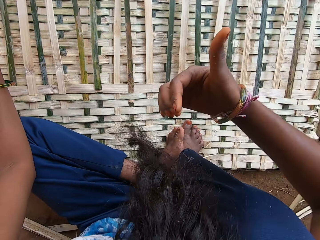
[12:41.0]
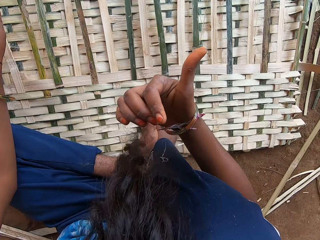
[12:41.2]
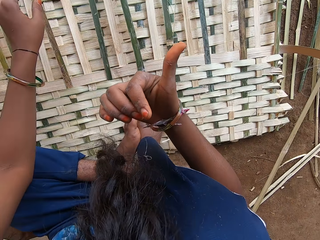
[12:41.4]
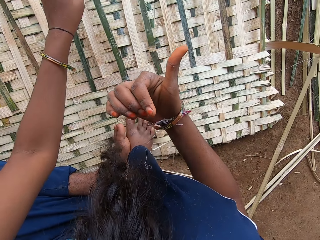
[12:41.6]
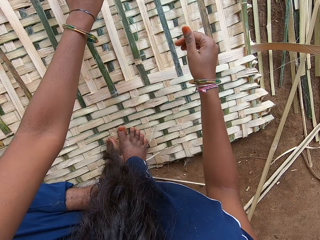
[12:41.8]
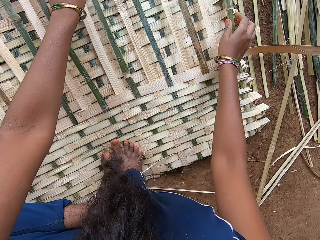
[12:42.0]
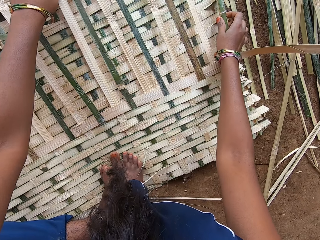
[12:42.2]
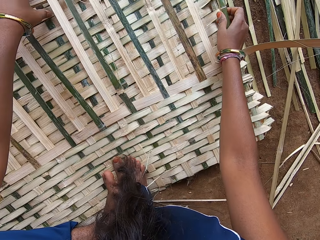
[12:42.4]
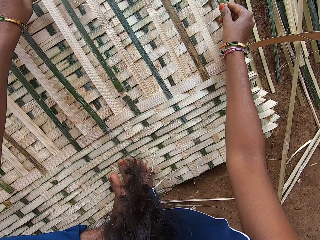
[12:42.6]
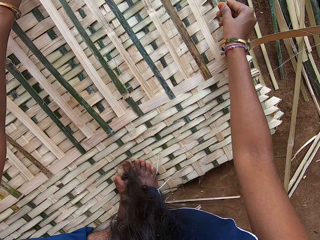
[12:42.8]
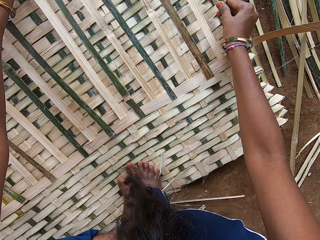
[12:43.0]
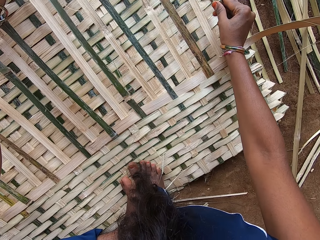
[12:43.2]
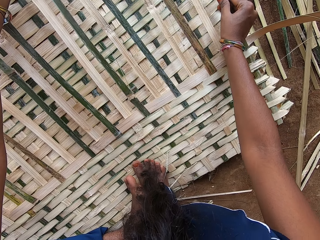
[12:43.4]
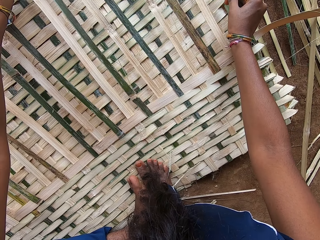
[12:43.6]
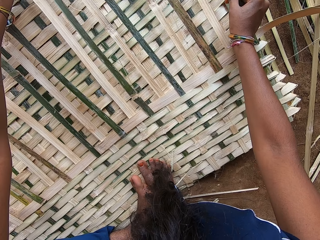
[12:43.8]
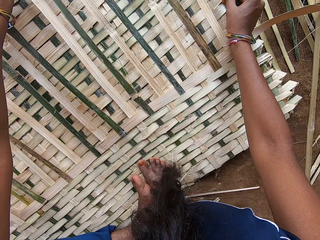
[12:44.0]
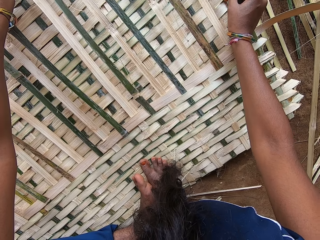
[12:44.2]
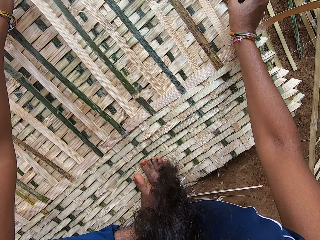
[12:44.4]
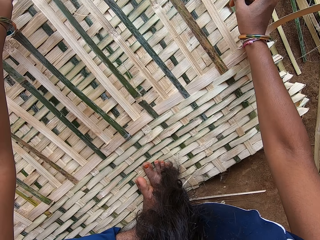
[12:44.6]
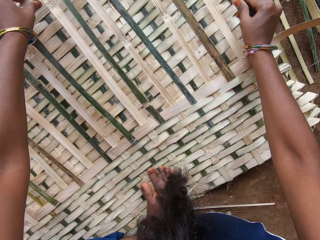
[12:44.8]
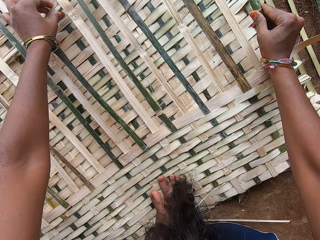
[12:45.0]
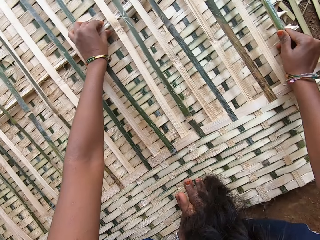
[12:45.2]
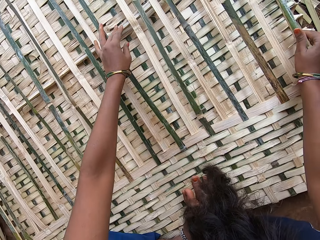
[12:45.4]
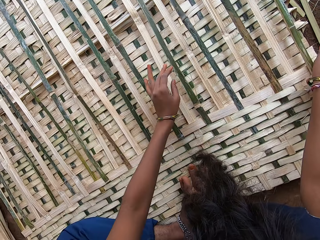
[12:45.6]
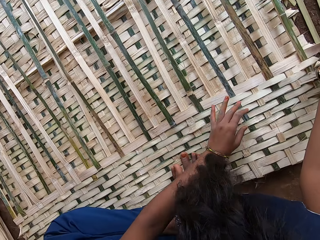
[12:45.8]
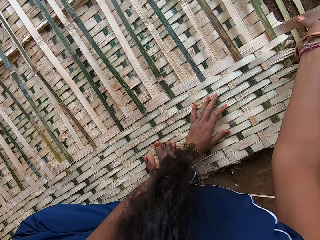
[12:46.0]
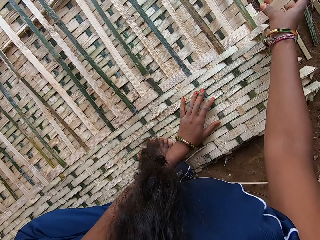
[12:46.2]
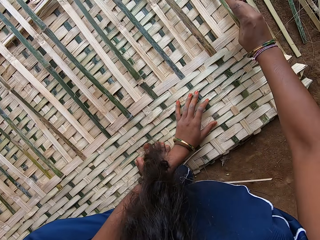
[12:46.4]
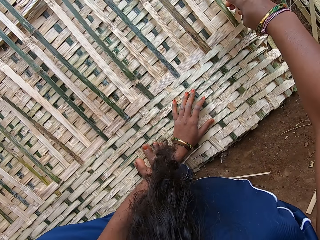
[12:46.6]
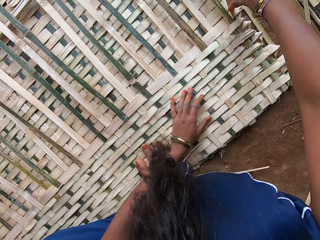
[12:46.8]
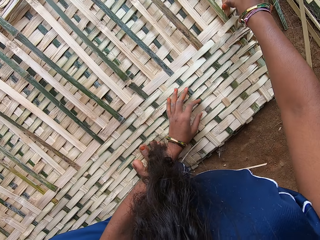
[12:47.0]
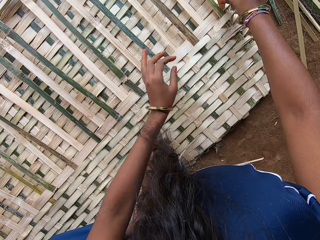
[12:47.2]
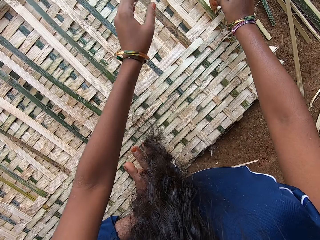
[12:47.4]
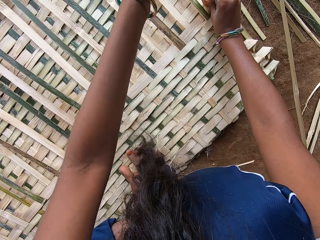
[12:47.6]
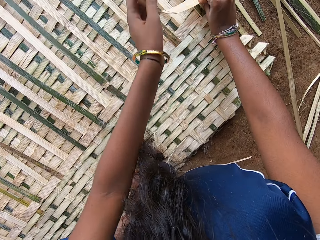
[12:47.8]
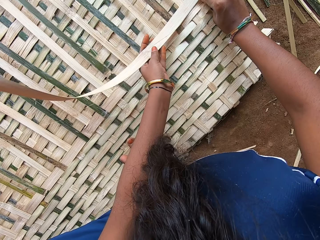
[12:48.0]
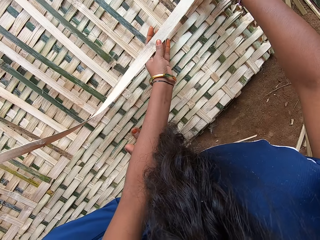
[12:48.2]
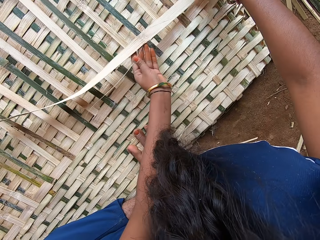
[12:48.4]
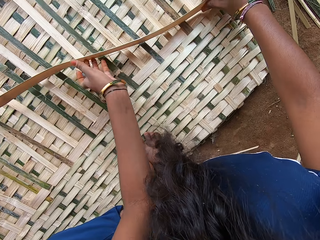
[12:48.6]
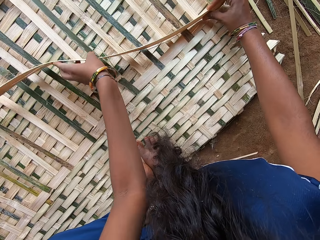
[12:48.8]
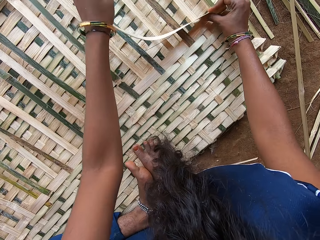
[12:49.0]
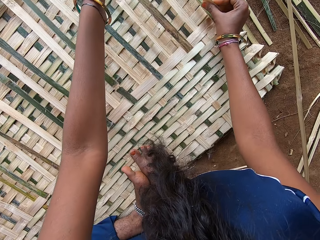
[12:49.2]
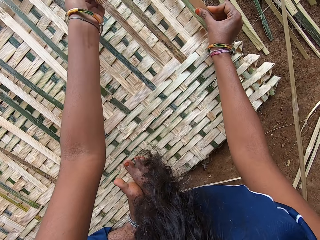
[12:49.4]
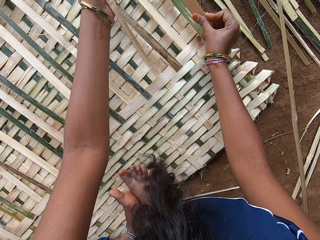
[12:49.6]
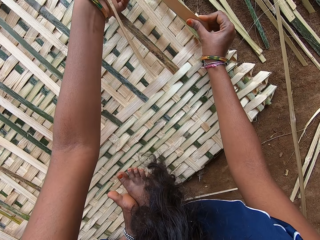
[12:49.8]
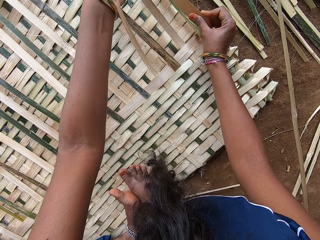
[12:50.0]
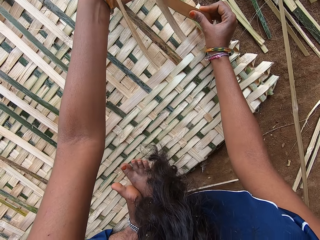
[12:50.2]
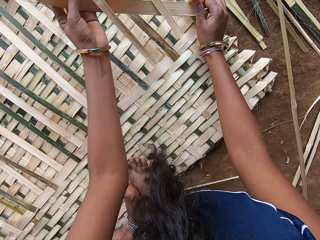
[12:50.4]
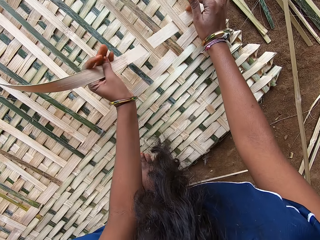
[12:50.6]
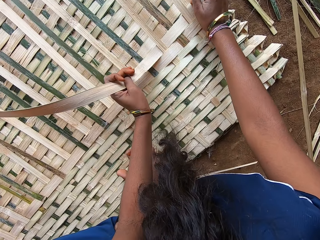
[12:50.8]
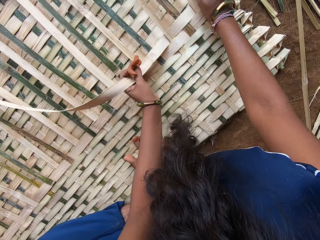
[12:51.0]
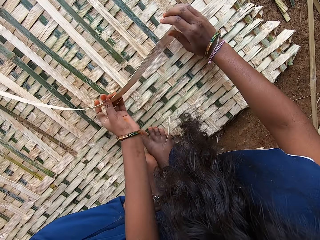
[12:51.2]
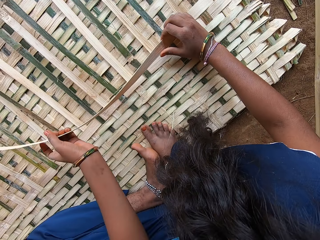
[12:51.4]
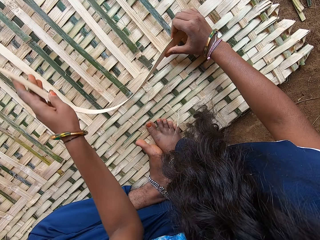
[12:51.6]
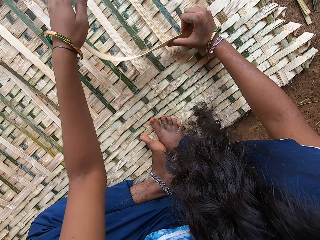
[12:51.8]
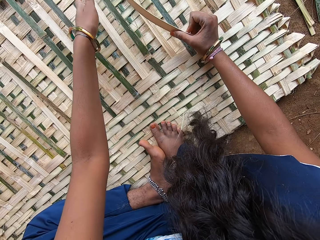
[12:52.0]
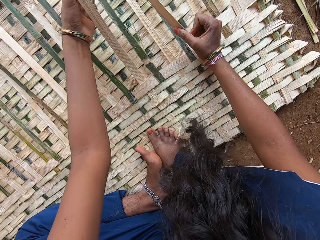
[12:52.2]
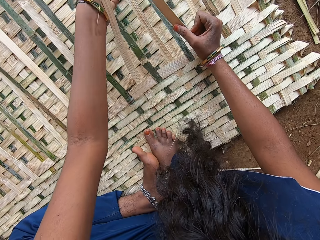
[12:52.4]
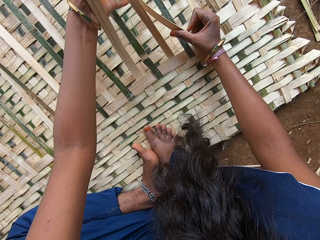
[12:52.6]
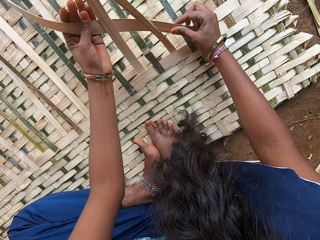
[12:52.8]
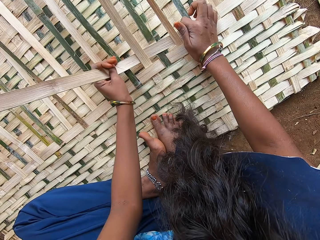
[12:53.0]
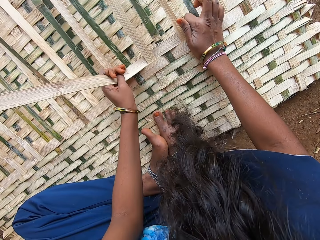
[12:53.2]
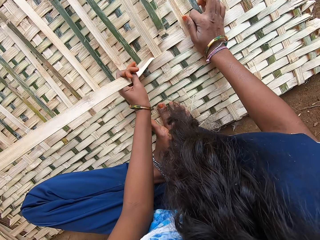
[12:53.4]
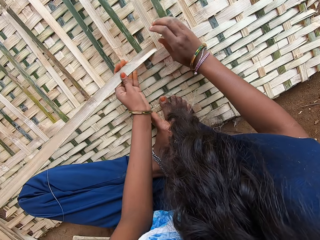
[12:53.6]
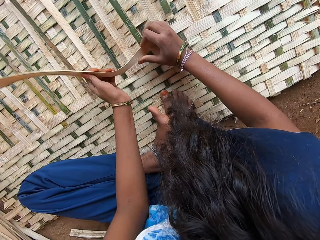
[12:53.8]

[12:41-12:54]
The camera wearer stares at the thumb of the right hand. They move the reed on the mat. They weave the mat.

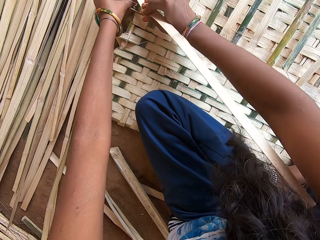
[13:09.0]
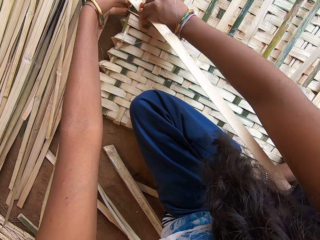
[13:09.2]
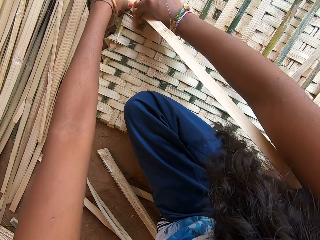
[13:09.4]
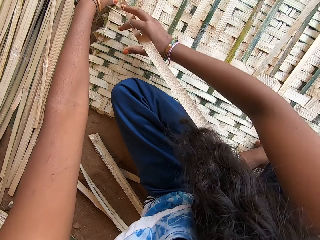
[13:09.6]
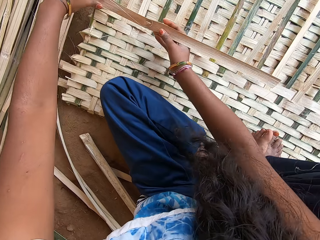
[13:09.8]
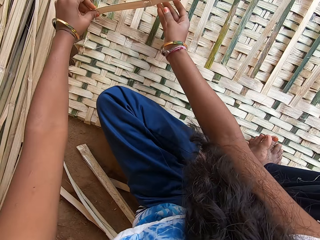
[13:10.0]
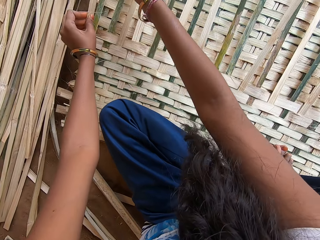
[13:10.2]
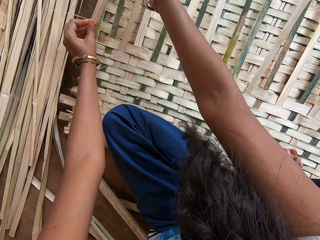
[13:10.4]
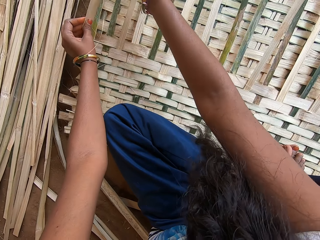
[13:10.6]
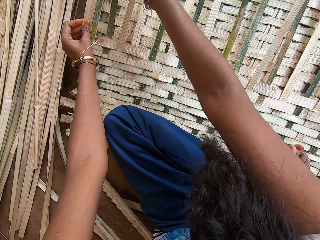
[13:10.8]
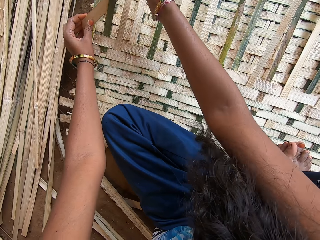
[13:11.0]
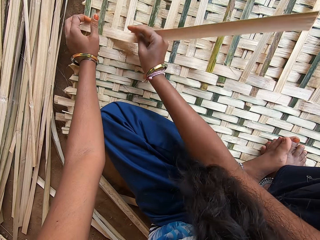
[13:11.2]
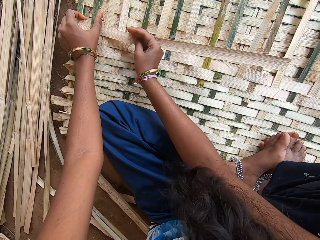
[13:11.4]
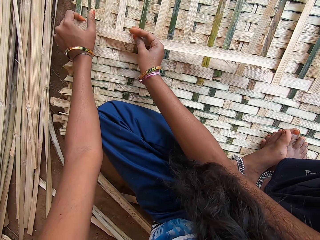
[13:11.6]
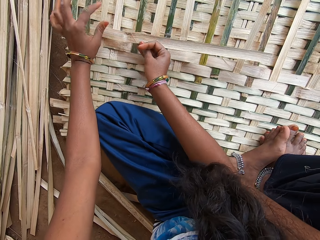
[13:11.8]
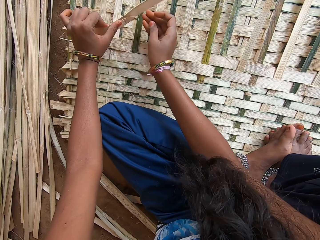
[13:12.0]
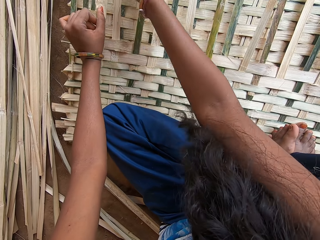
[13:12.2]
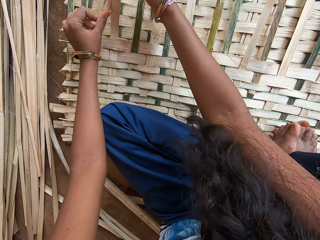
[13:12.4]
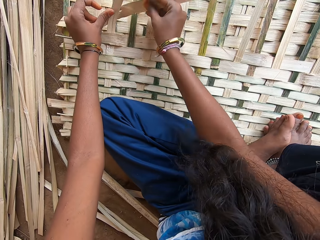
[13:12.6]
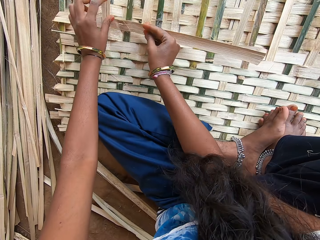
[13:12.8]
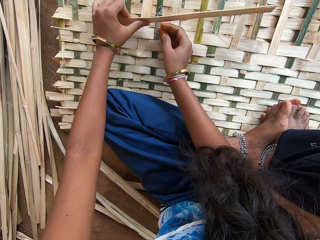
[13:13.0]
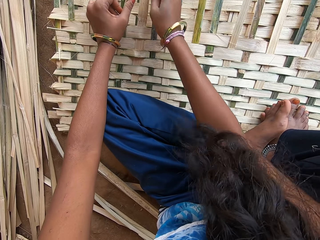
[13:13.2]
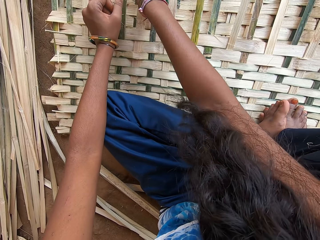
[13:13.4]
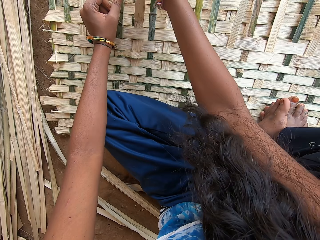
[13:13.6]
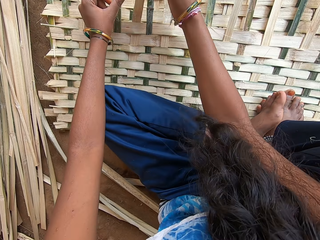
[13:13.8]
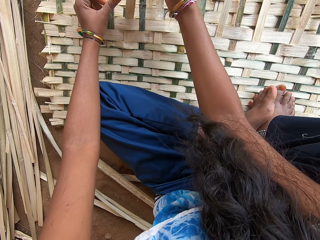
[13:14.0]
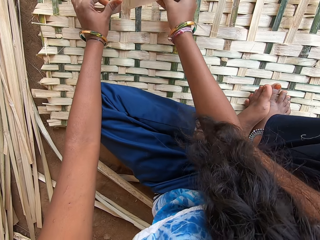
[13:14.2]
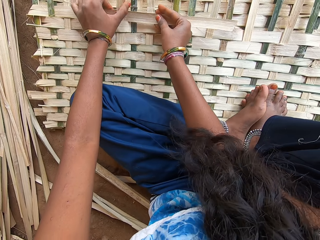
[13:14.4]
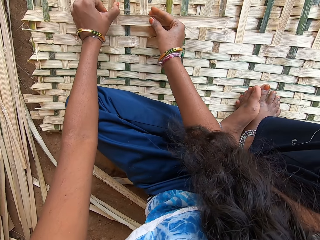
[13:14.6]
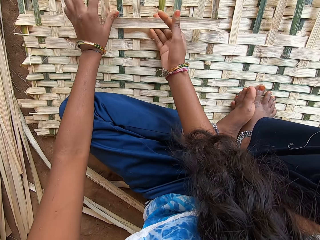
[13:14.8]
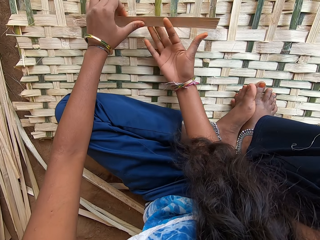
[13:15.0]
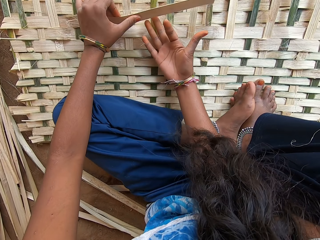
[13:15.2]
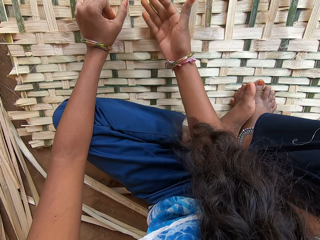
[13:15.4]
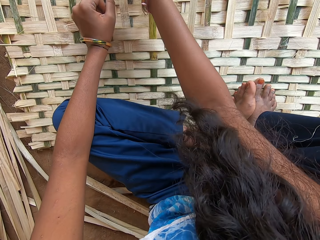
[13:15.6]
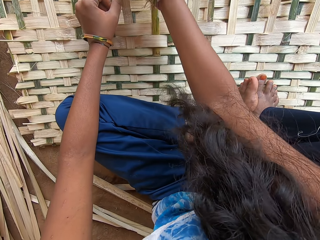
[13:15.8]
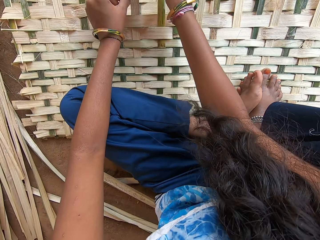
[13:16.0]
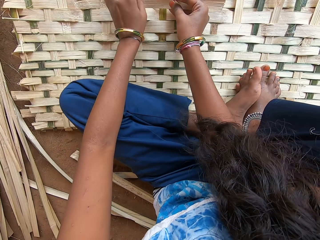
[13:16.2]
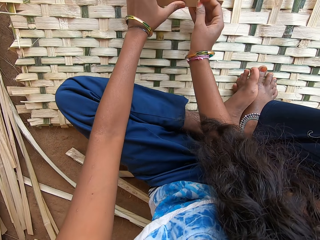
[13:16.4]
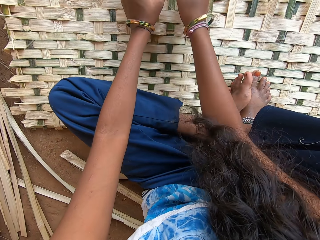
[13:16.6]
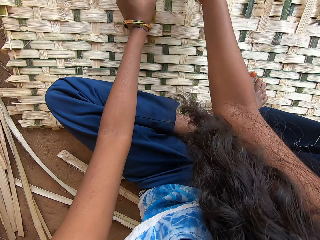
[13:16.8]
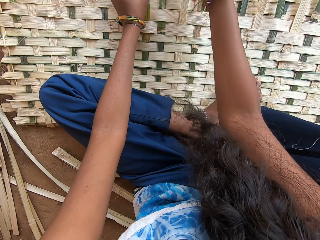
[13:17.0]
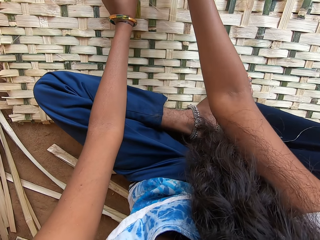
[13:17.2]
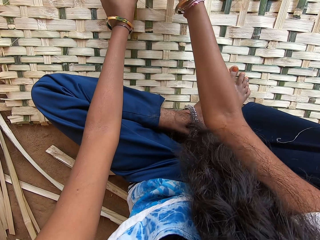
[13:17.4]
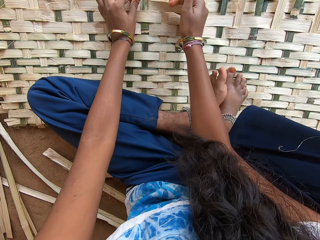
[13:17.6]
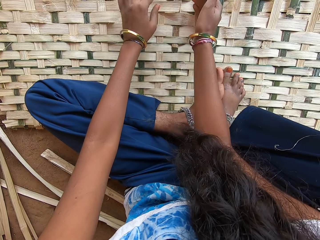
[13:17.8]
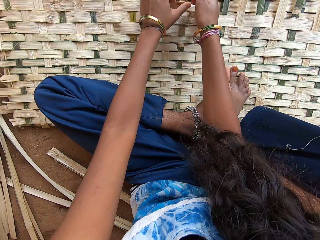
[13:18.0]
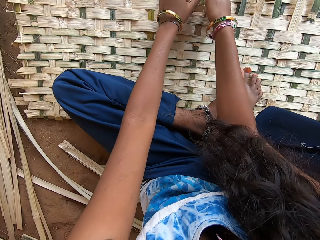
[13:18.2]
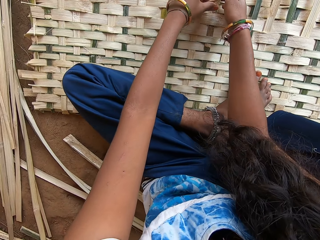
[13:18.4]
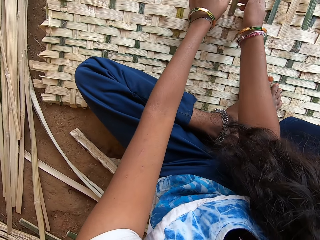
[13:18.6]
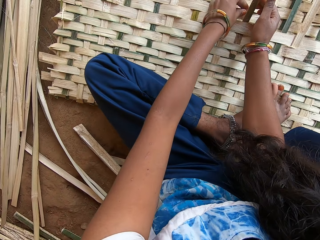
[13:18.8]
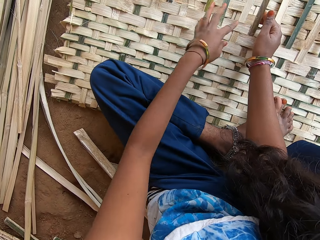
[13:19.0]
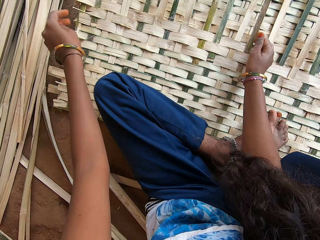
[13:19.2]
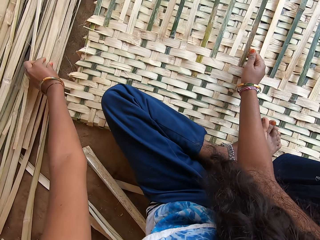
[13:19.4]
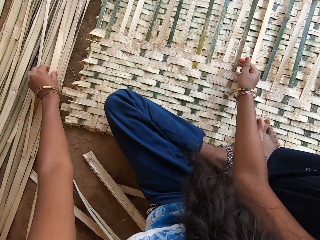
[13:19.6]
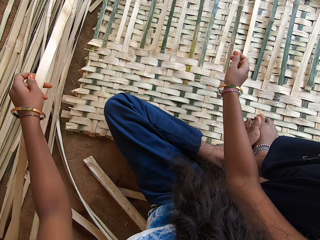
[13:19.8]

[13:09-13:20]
The camera wearer weaves a basket.
